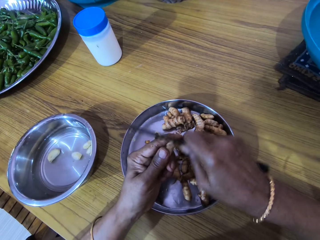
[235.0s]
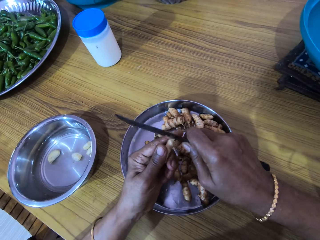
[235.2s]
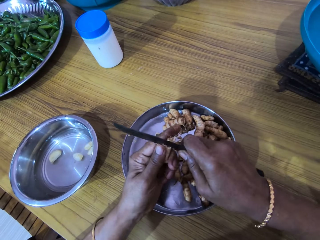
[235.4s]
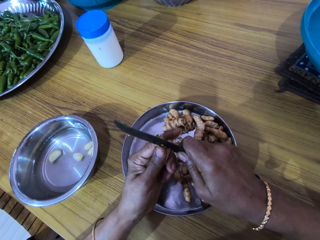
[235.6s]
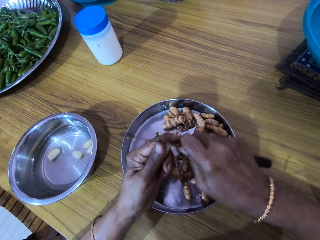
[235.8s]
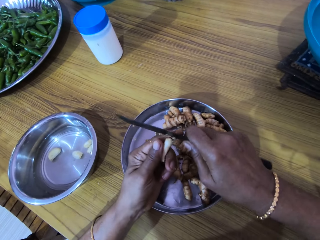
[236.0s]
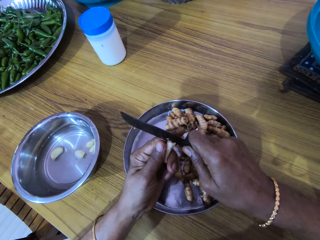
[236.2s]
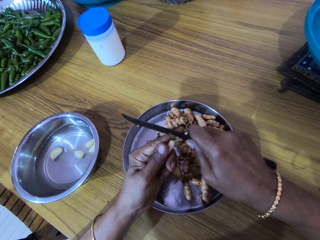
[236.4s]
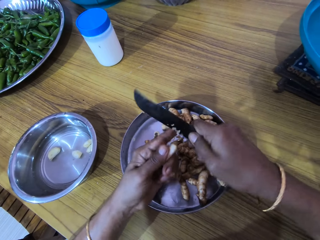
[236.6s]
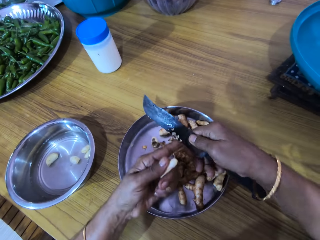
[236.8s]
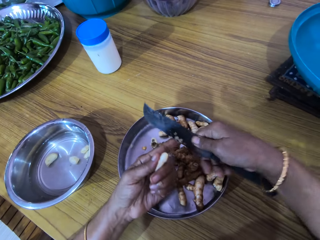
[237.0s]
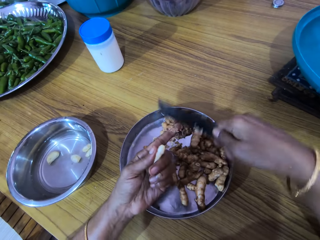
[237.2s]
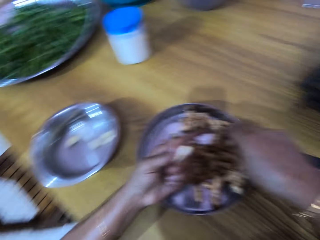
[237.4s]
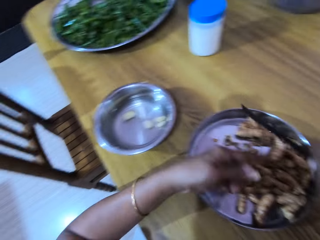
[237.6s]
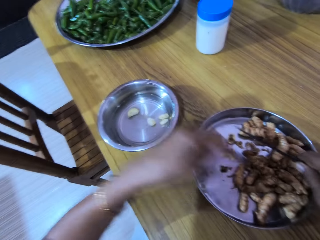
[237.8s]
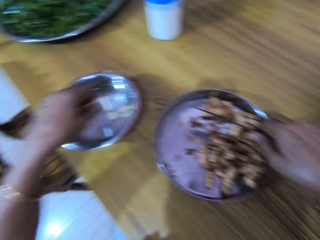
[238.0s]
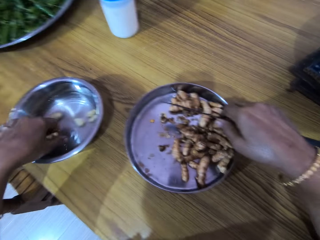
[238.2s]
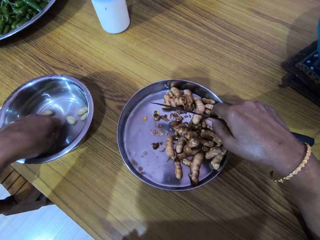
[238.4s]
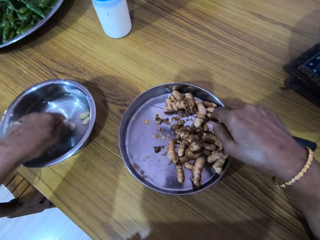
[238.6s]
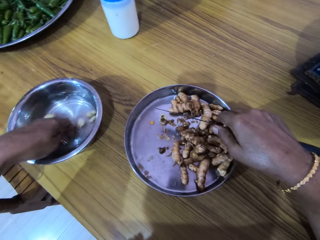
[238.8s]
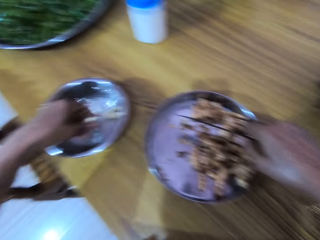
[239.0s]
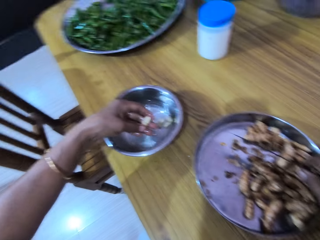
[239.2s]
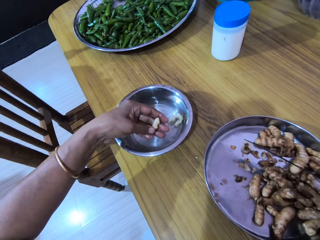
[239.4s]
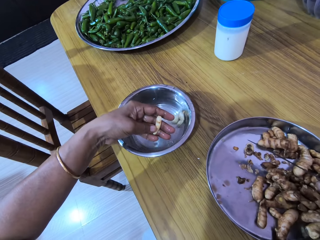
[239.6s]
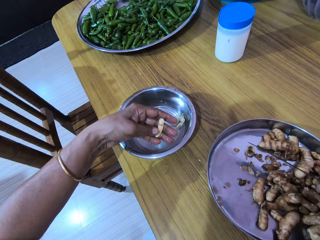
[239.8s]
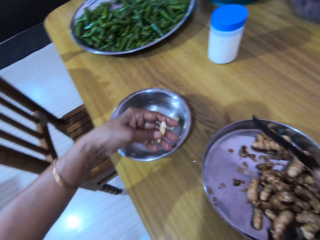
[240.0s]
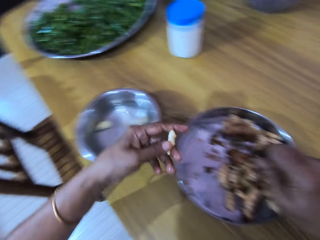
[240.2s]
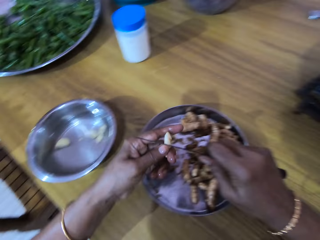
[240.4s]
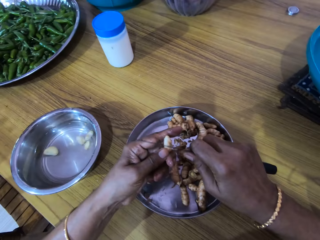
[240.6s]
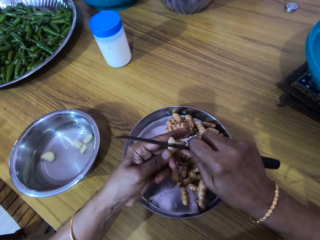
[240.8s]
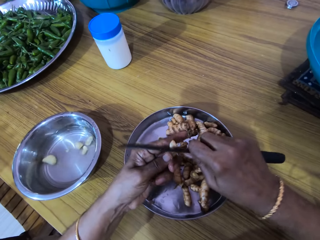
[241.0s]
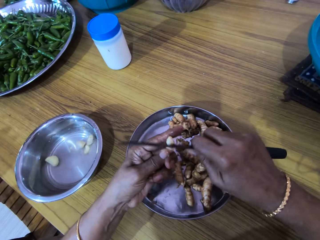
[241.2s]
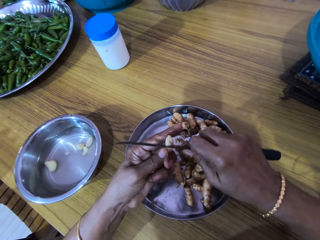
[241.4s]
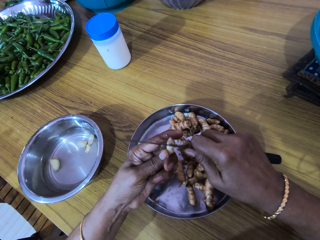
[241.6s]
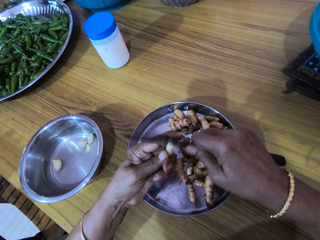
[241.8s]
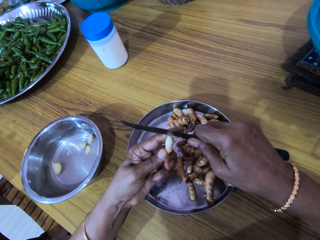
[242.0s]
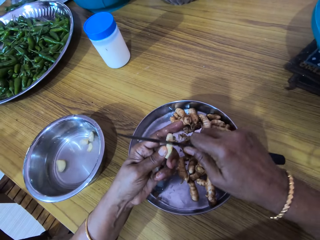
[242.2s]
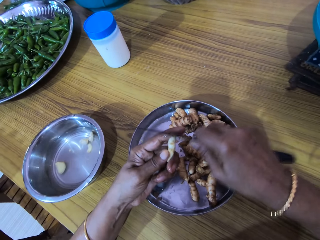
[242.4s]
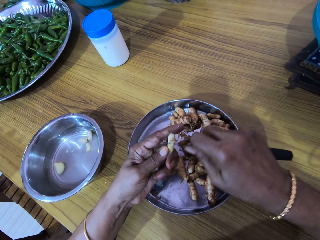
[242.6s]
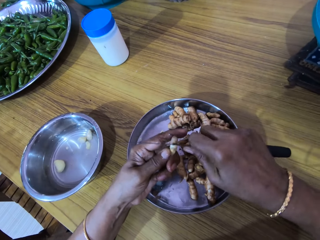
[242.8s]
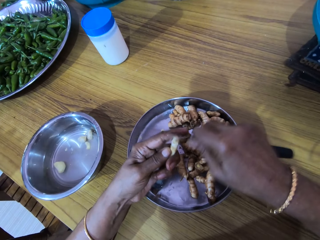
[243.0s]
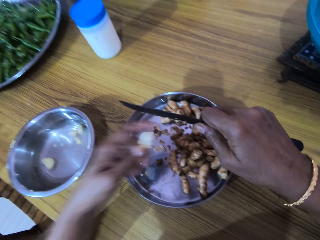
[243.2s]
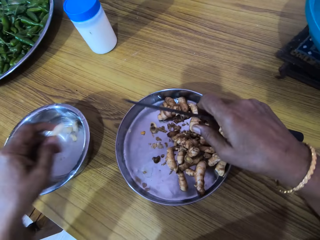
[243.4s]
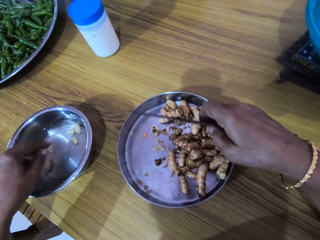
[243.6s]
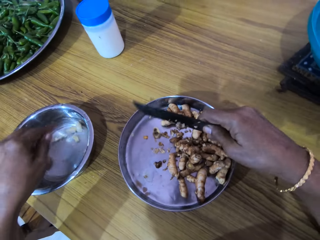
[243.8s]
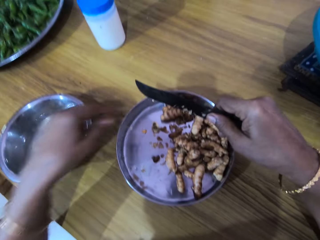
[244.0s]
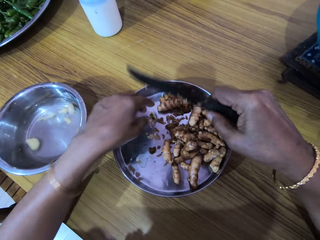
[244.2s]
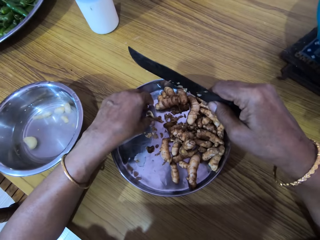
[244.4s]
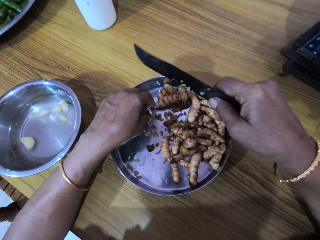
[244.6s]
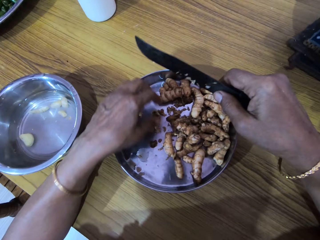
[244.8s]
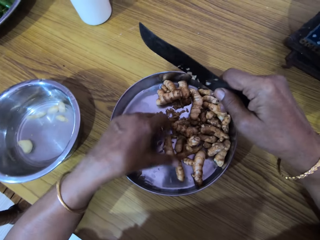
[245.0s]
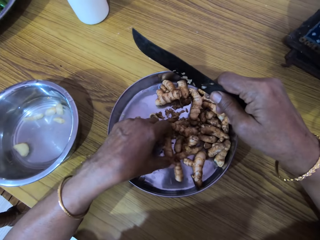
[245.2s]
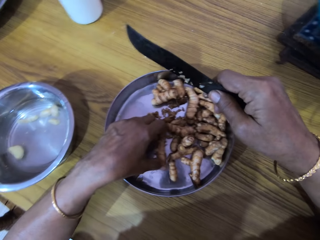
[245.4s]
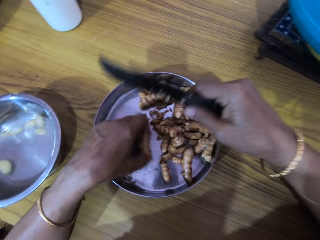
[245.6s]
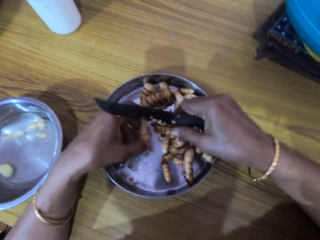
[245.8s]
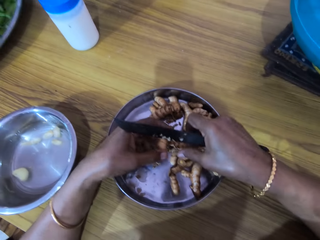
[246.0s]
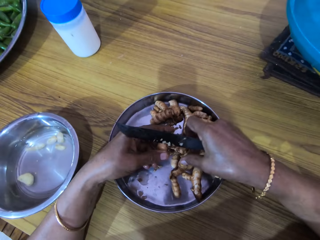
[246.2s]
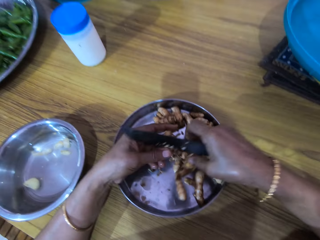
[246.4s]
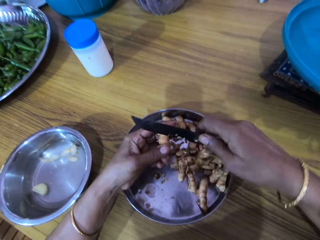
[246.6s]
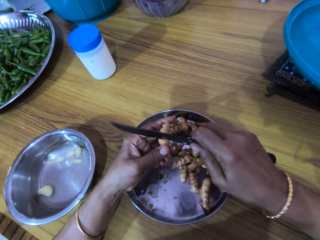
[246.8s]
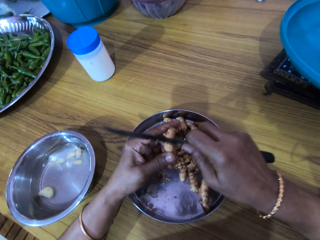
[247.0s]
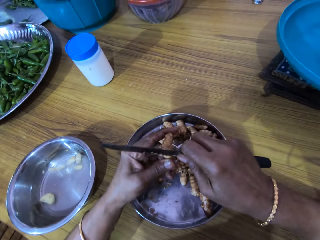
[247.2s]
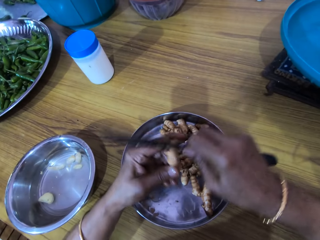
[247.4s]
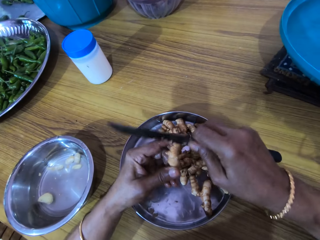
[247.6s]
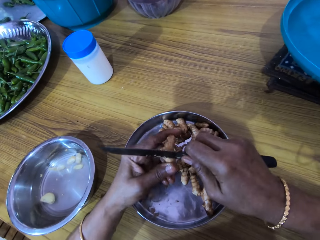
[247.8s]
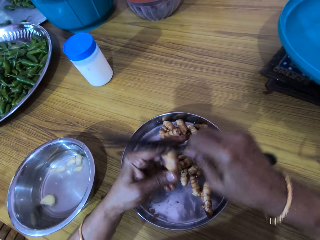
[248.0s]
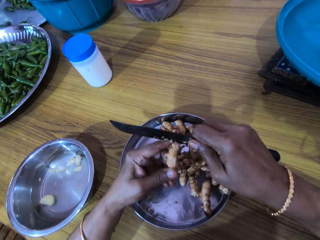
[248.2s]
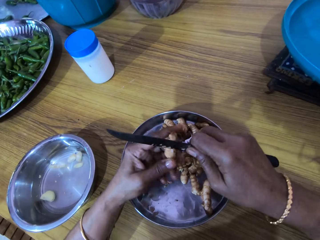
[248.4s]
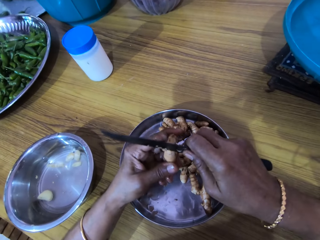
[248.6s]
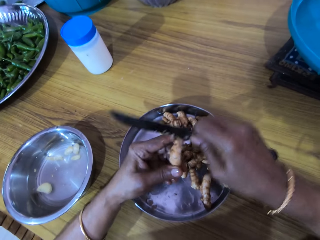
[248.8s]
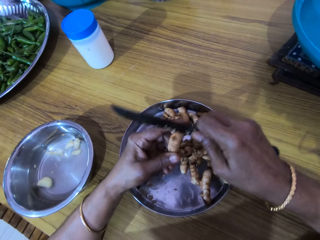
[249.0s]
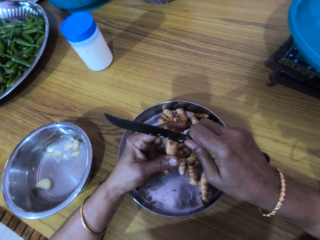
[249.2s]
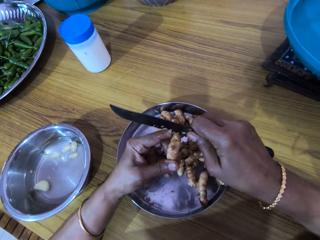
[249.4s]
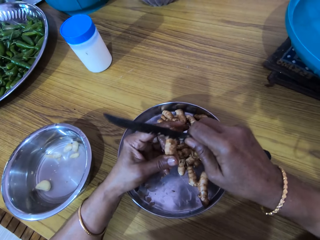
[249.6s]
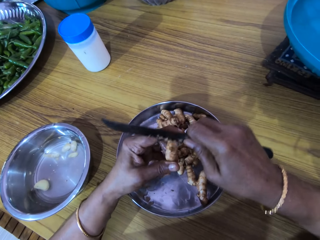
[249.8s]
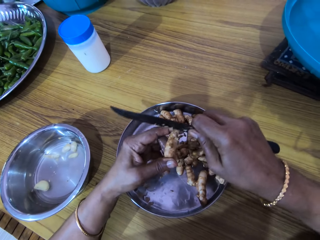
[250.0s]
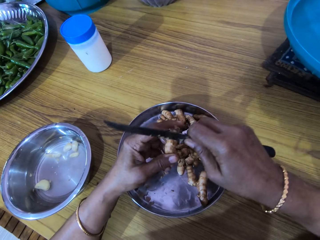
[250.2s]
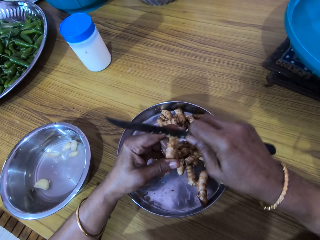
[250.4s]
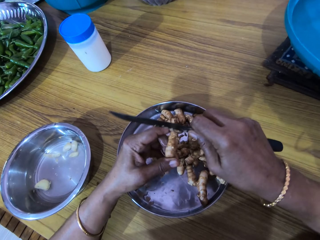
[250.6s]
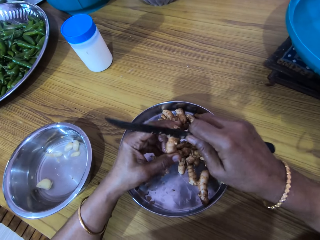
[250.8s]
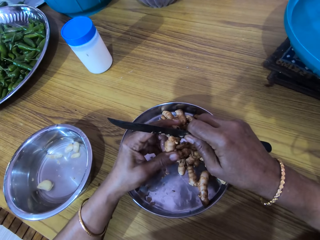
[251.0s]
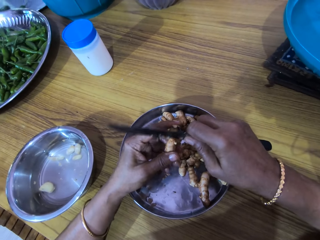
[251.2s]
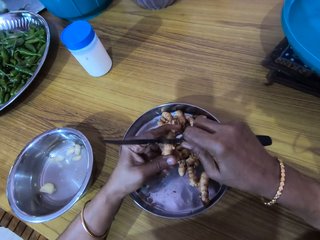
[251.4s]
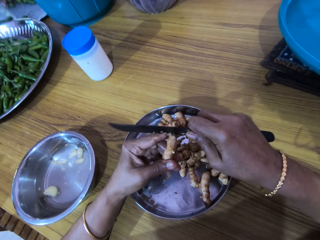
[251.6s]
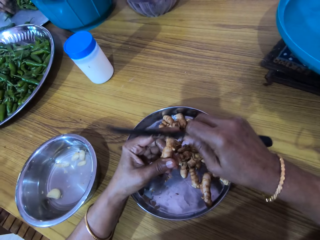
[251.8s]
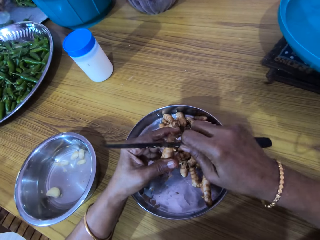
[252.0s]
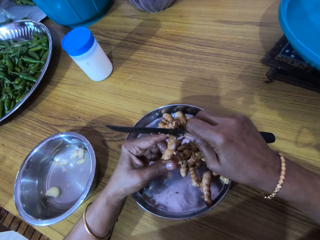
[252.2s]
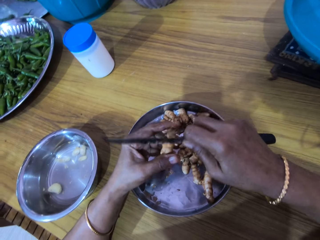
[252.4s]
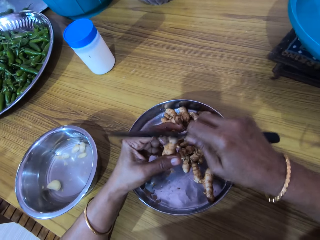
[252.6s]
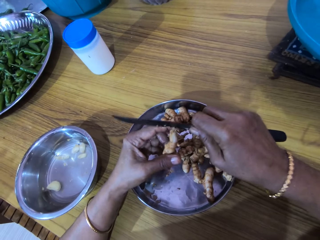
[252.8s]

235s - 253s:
The camera wearer wipes the knife in her right hand on her left hand. She rinses the ginger in her left hand into the bowl of water on the table. She peels the ginger in her left hand with the knife in her right hand. She drops the ginger in her left hand into the bowl of water on the table. She touches a ginger in the tray of gingers on the table with her left hand. She picks up a ginger from the tray of gingers on the table with her left hand. She peels the ginger in her left hand with the knife in her right hand.

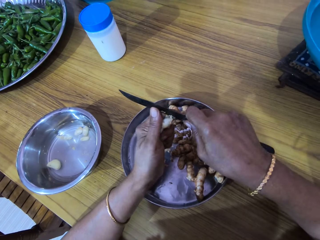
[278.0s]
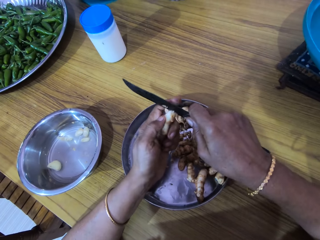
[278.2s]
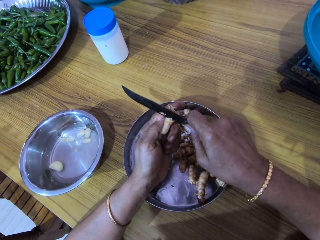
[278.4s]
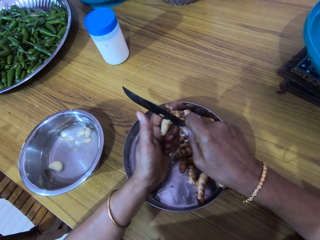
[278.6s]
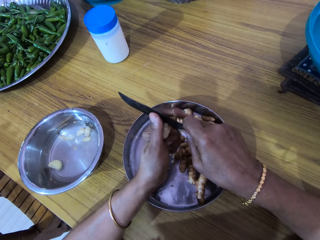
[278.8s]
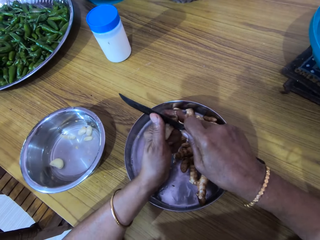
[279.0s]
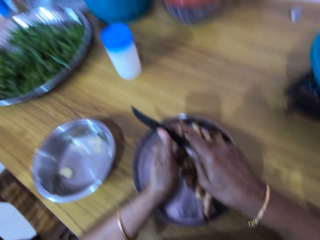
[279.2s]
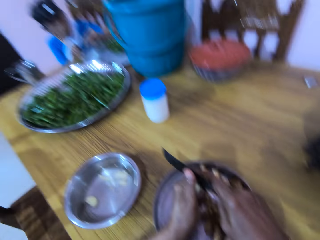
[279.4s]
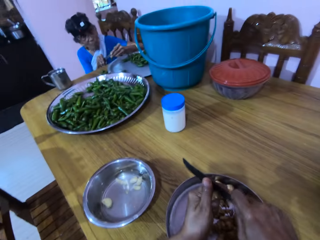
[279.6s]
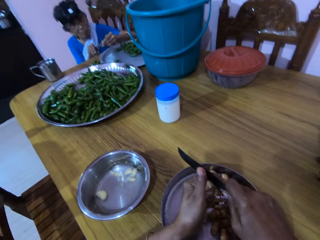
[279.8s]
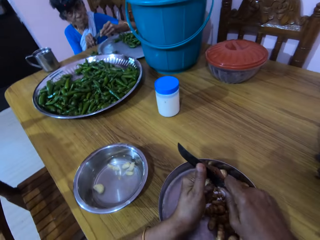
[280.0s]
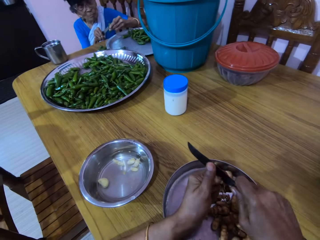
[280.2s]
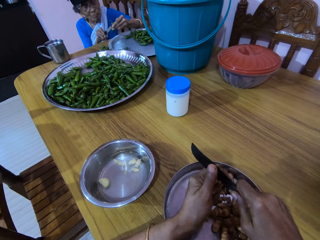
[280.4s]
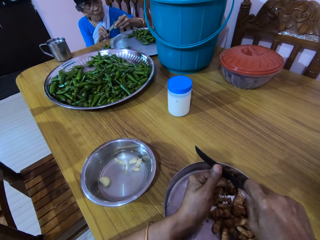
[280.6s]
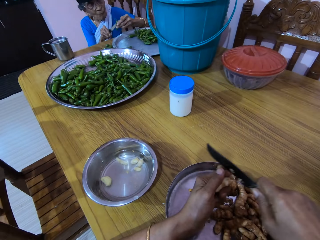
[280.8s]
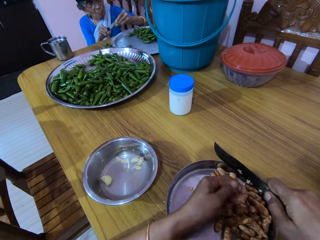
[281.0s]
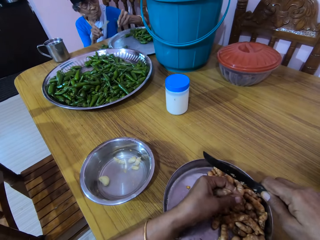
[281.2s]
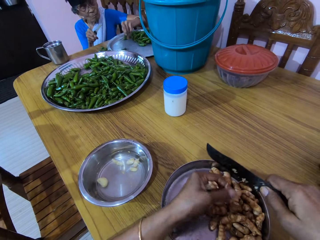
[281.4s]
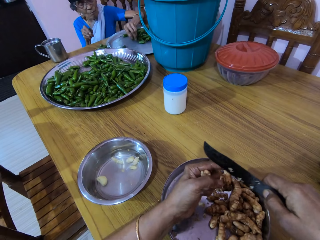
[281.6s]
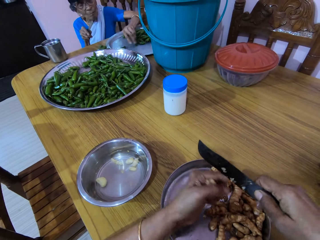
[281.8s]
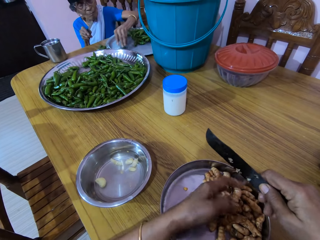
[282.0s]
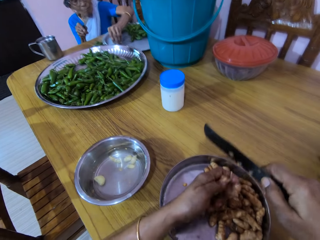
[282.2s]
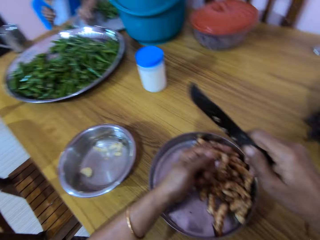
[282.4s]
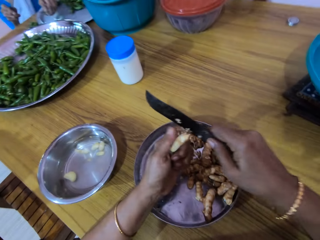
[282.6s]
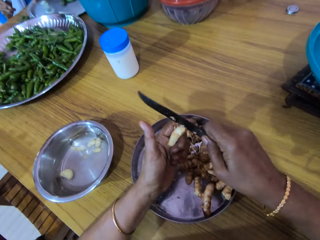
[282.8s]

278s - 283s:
A woman cuts a green pepper in her left hand with the knife in her right hand. The woman drops the green pepper in the tray on the table with her left hand. The woman picks up a green pepper in the tray on the table with her left hand.
